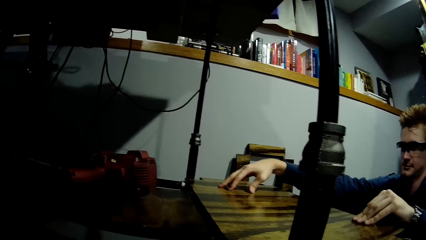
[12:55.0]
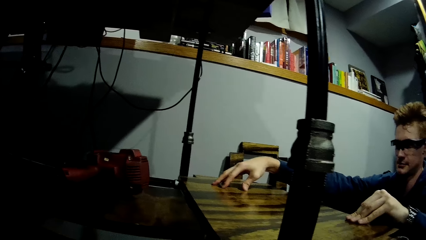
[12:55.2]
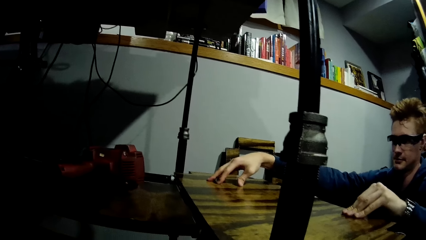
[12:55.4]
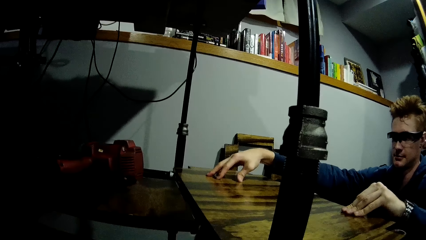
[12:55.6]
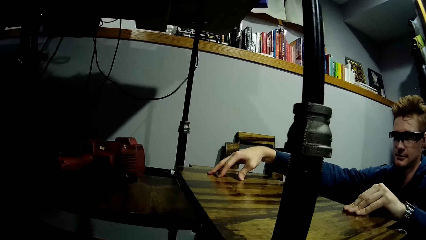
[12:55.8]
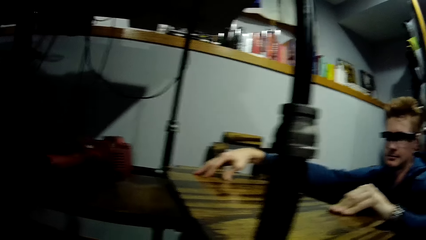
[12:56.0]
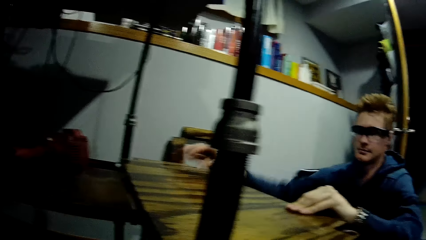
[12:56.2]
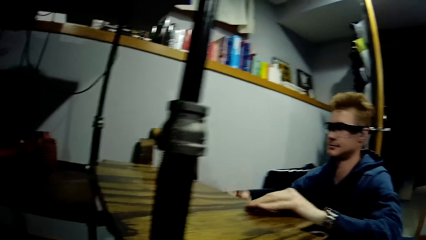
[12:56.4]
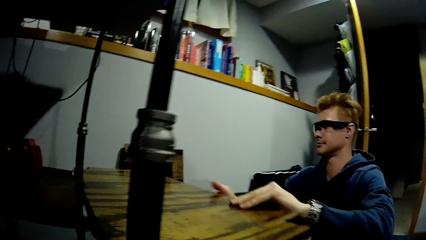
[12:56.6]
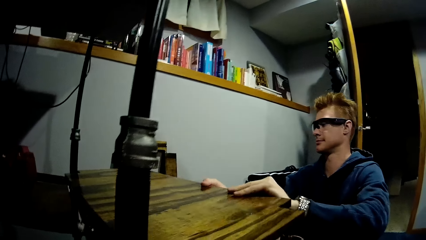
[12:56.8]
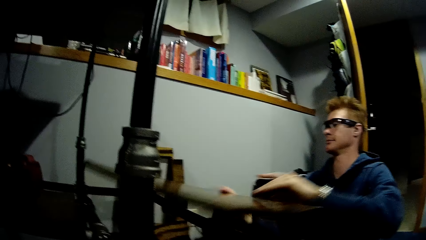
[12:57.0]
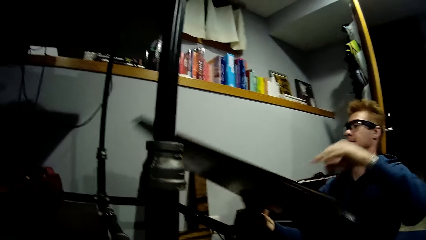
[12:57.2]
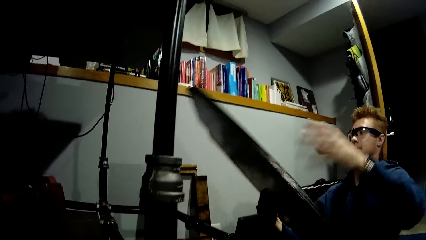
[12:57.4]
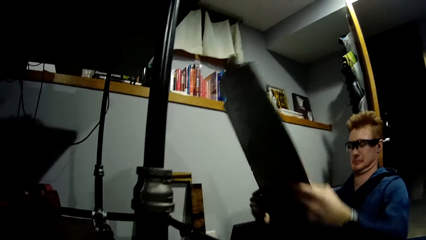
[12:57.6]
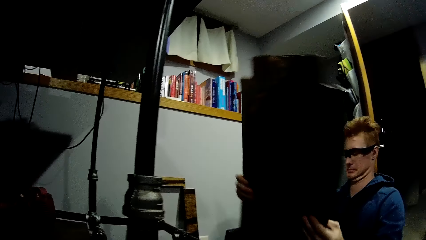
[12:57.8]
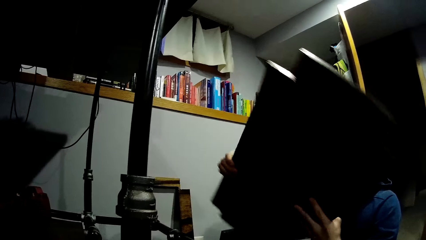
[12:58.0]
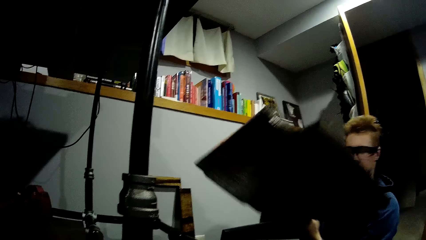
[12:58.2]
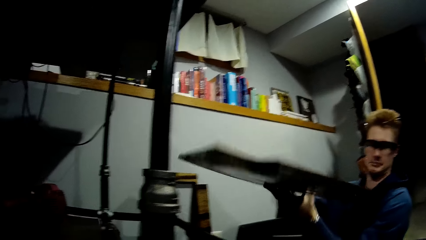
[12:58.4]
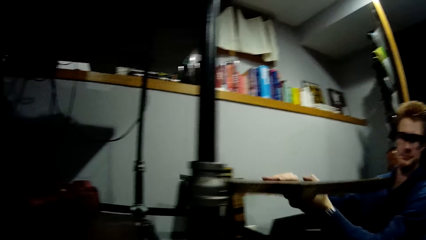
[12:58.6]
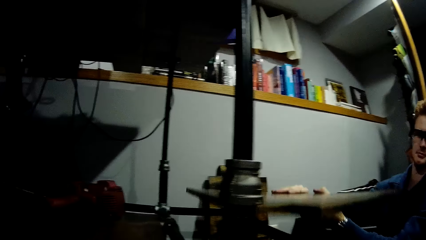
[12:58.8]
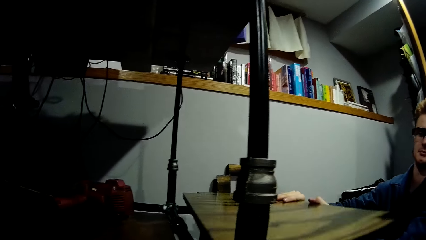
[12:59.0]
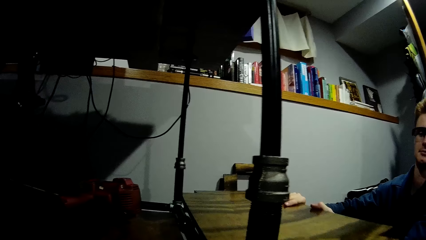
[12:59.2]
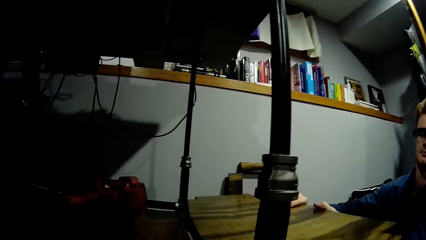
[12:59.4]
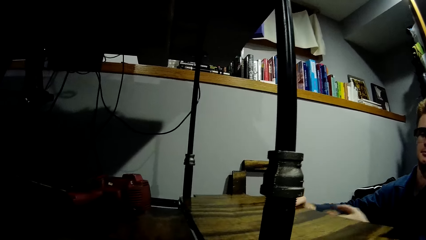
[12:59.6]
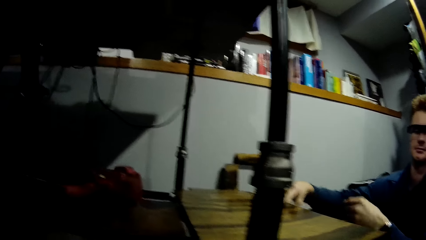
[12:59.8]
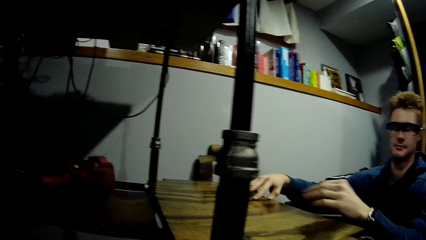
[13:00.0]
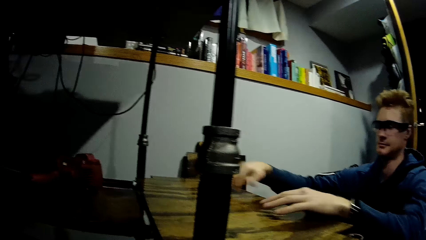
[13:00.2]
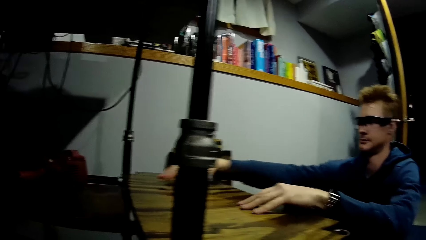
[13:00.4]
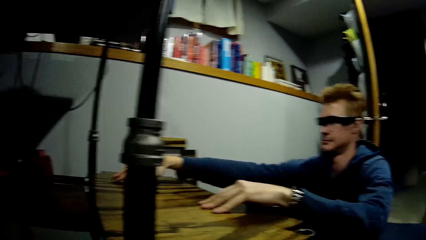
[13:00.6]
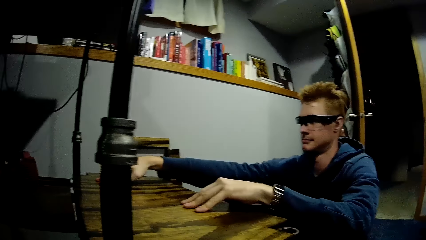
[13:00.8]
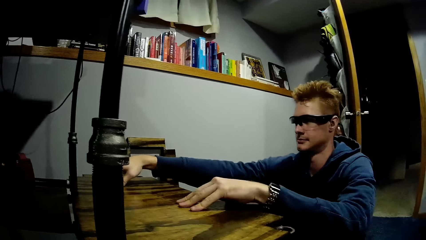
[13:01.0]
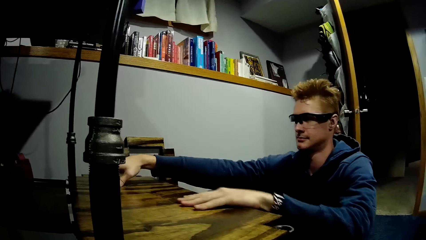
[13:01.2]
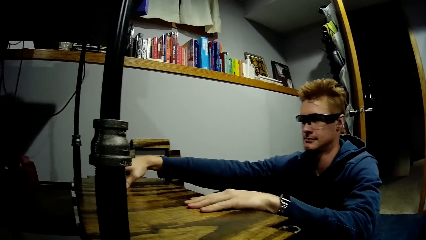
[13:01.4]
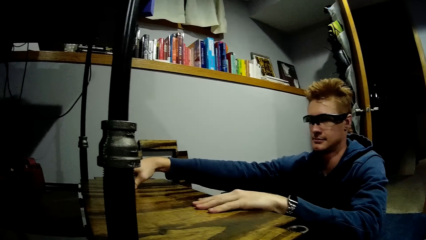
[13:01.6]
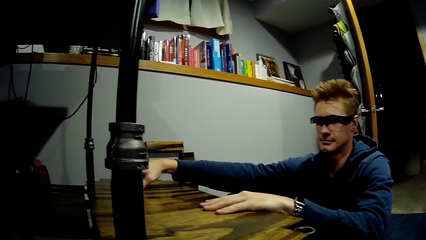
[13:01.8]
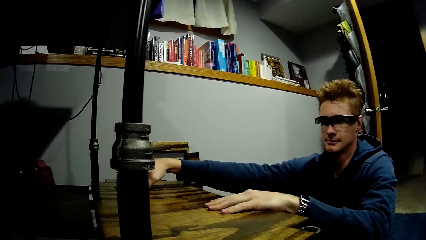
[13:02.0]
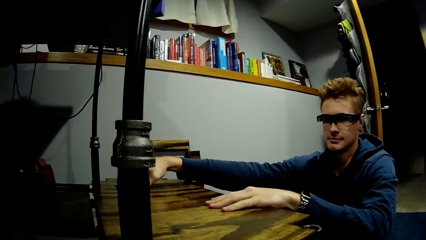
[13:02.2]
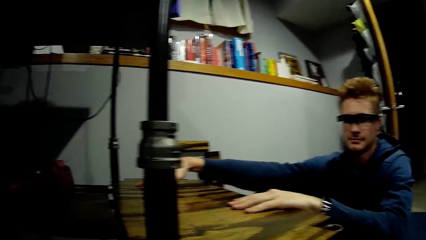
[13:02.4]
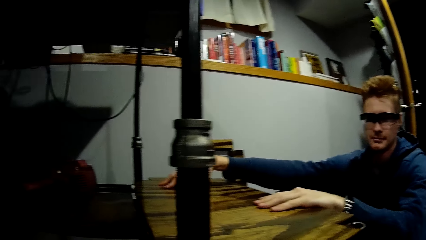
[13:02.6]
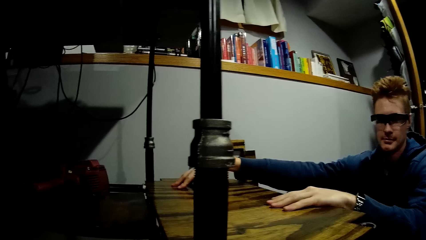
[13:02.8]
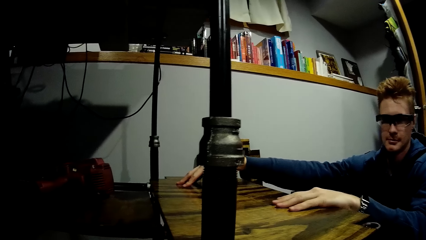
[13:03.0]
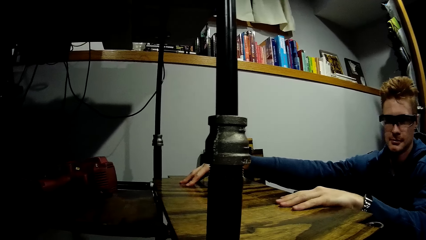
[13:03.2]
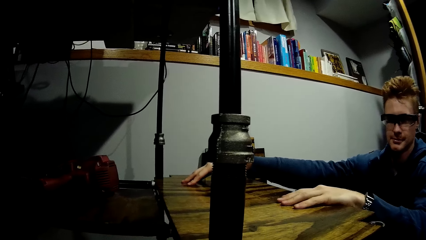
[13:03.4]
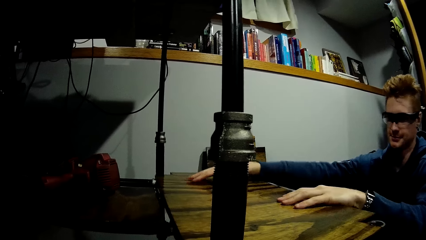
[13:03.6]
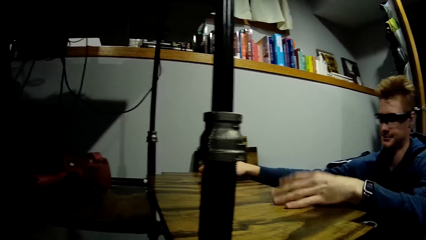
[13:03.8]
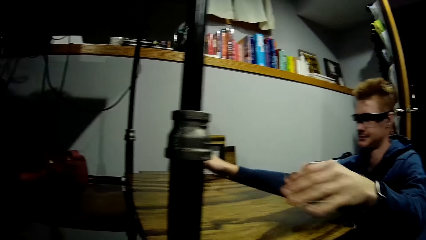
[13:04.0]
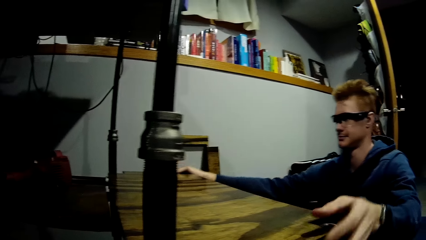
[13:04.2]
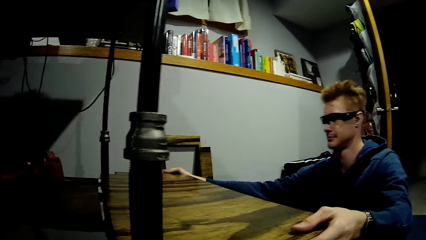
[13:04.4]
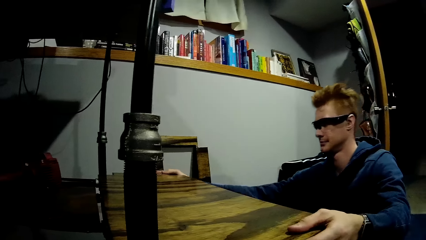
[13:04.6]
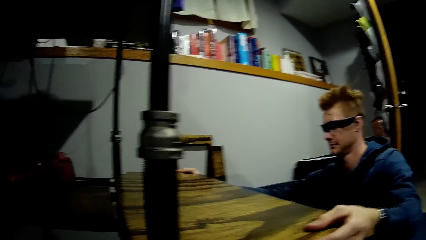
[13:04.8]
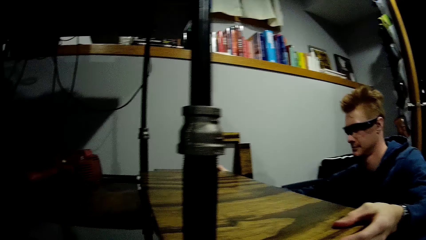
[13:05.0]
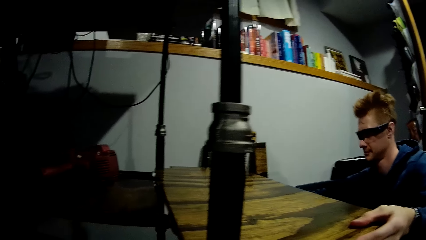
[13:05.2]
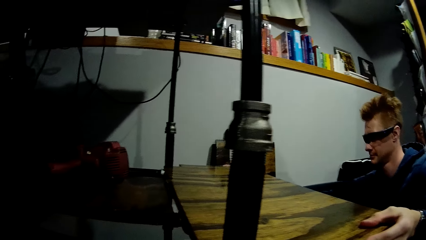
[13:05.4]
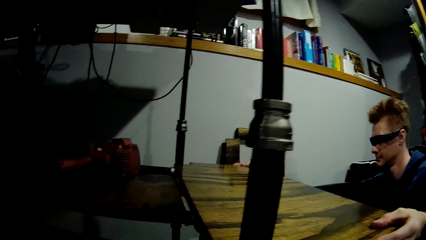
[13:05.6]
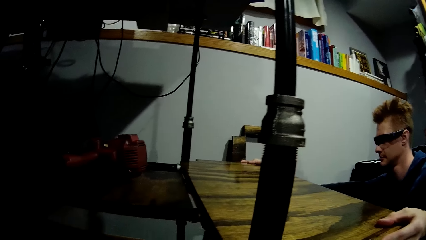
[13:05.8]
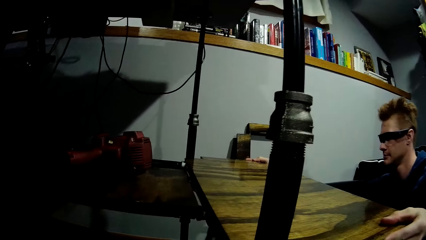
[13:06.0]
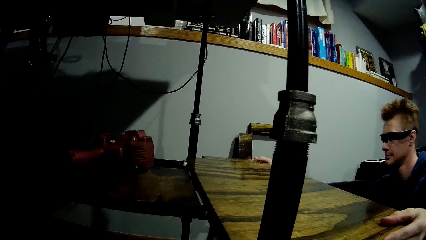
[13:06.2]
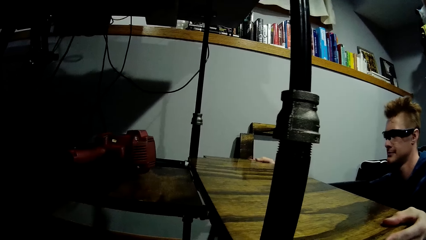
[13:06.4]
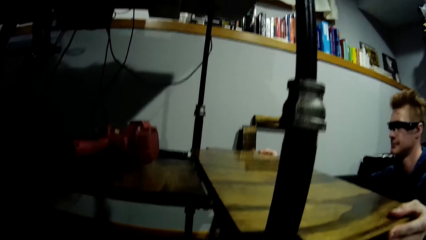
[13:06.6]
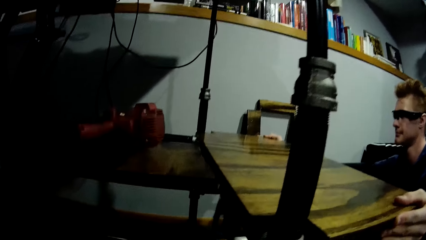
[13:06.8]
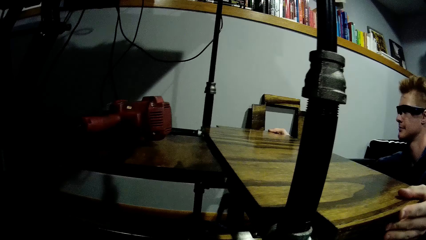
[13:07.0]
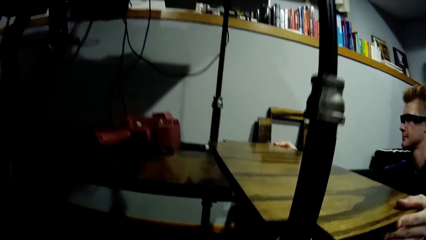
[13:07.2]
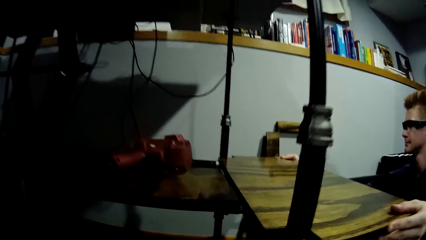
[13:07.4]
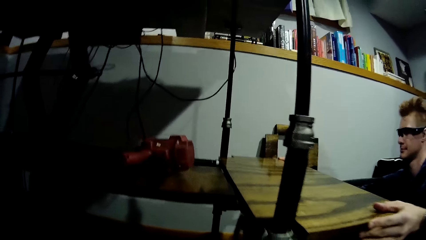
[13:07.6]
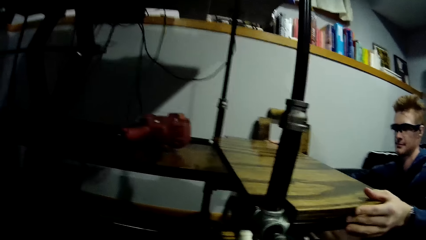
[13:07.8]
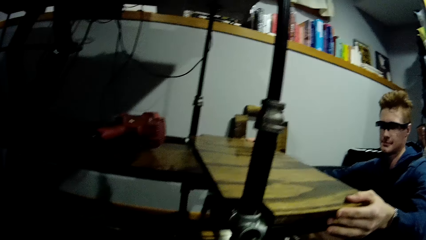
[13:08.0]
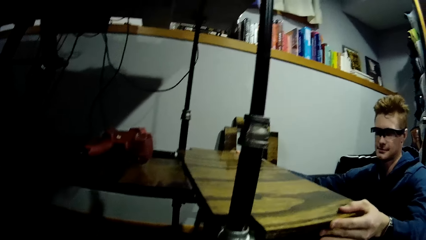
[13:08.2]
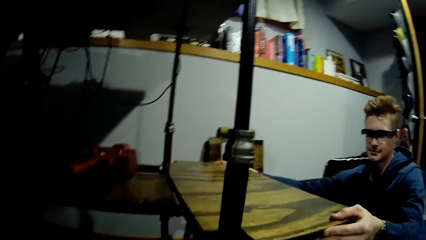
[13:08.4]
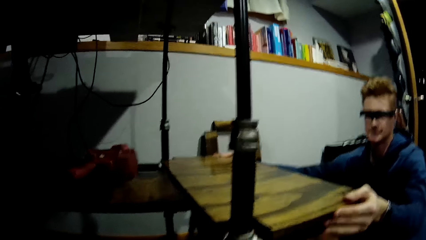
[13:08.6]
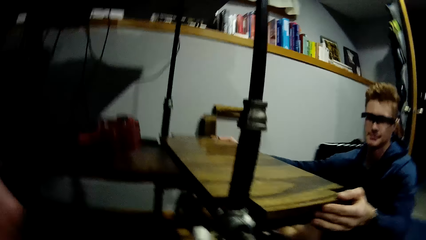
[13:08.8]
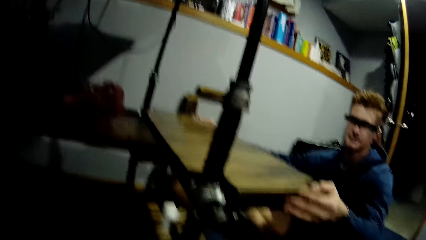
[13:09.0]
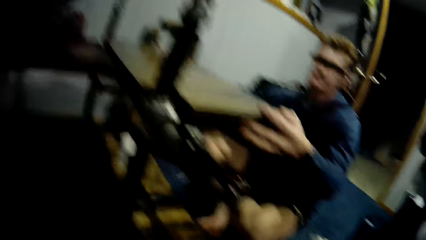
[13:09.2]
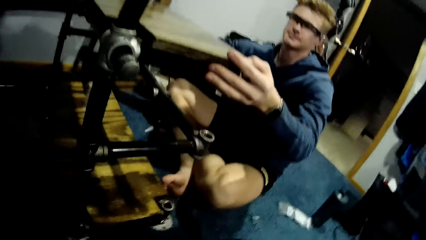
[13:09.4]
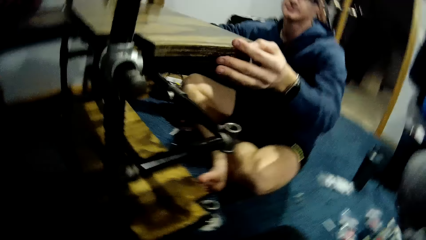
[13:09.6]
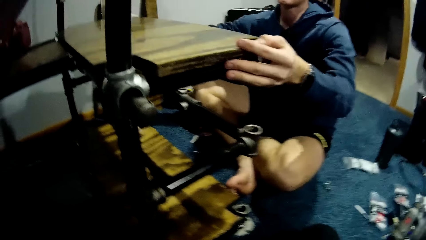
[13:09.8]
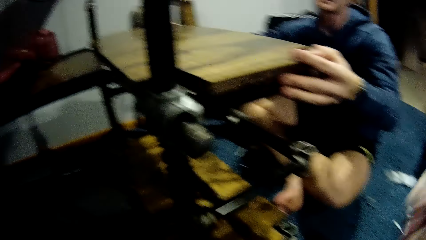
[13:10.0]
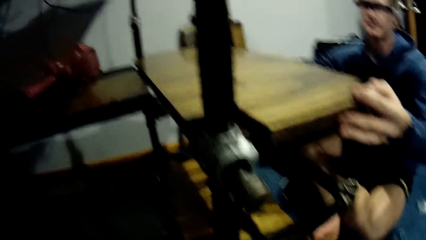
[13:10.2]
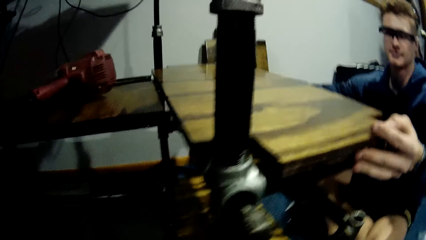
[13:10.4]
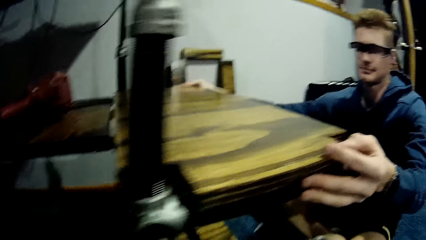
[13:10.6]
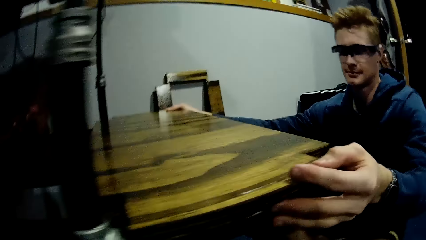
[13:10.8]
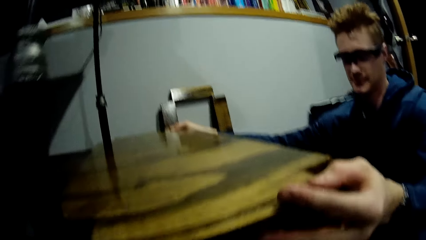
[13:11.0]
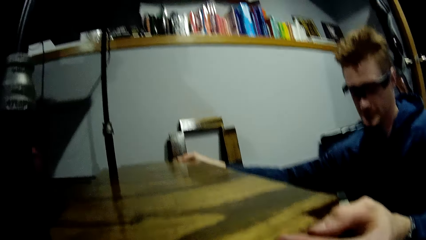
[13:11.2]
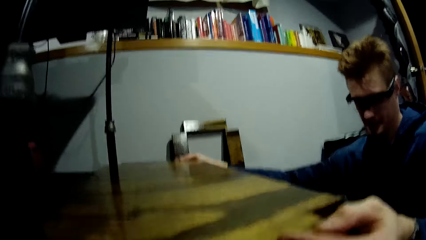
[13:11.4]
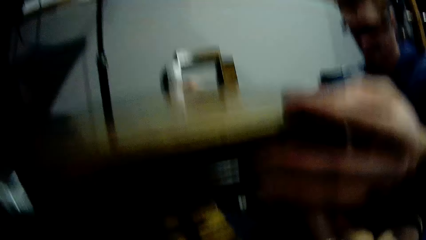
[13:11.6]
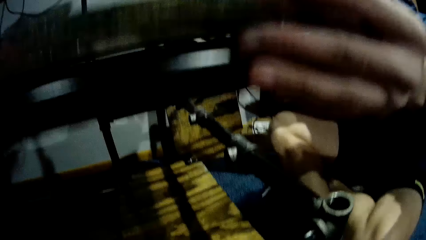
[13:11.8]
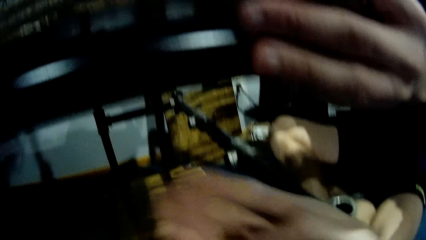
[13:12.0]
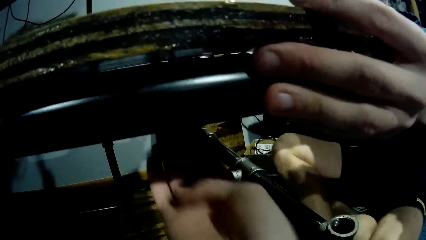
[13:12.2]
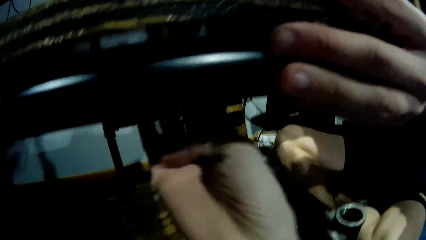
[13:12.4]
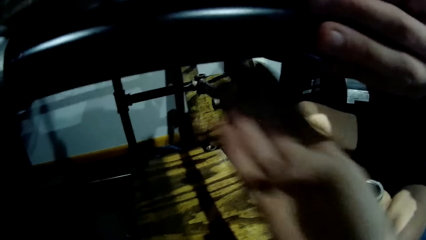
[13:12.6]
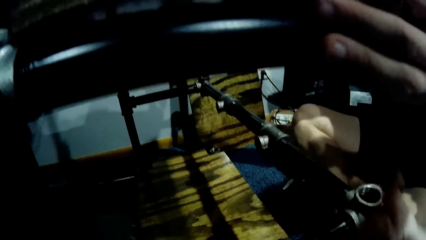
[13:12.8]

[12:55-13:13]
The man lifts the plank or cardboard with both hands, turns the plank over with both hands, drops the plank on the car lift with both hands, adjusts the plank on the car lift with both hands, and examines the cardboard. The camera wearer interacts with the man.
